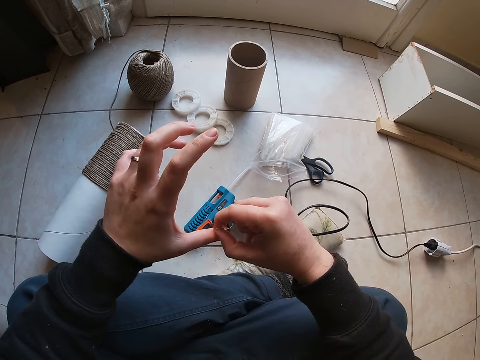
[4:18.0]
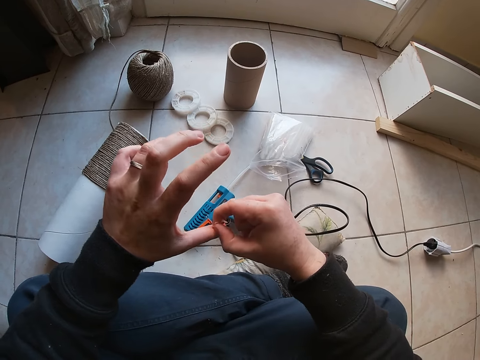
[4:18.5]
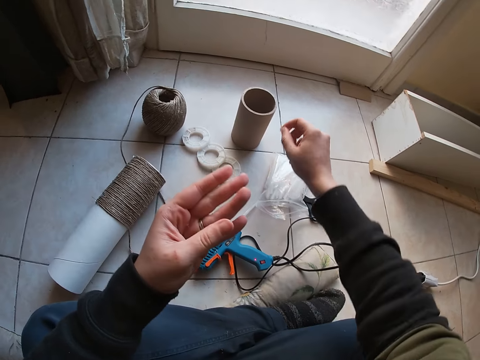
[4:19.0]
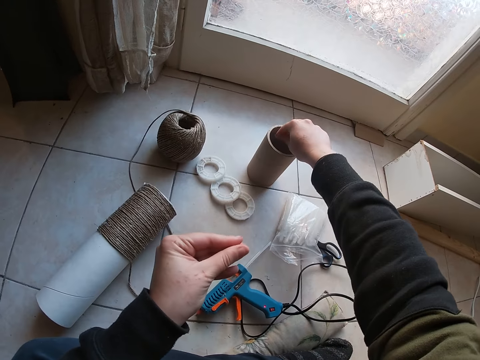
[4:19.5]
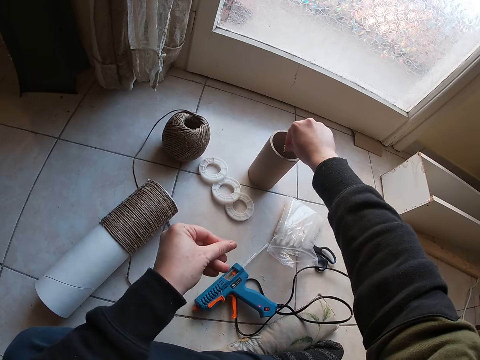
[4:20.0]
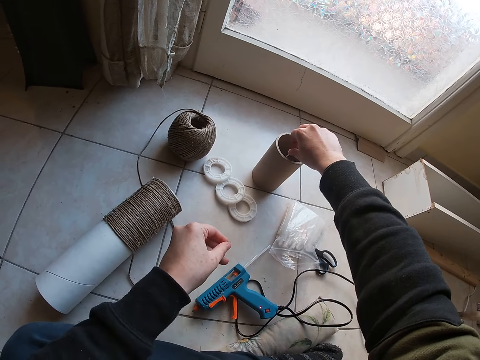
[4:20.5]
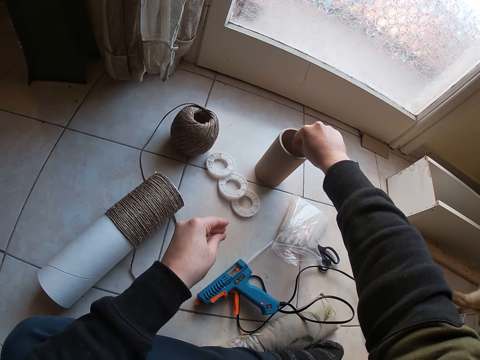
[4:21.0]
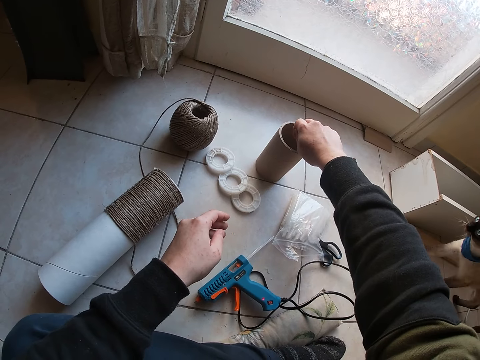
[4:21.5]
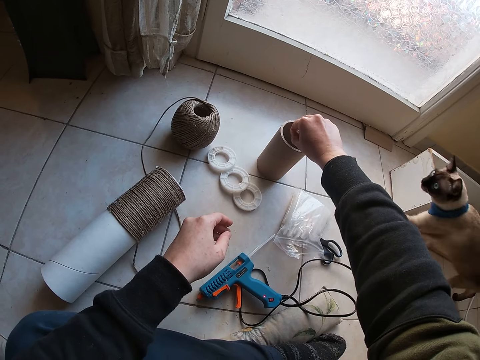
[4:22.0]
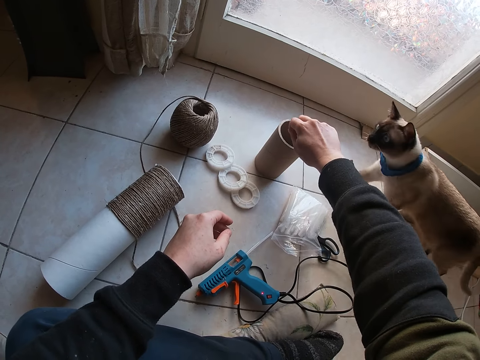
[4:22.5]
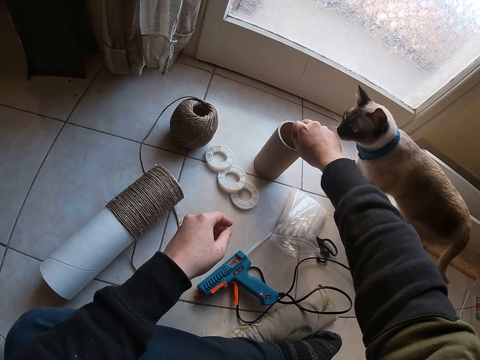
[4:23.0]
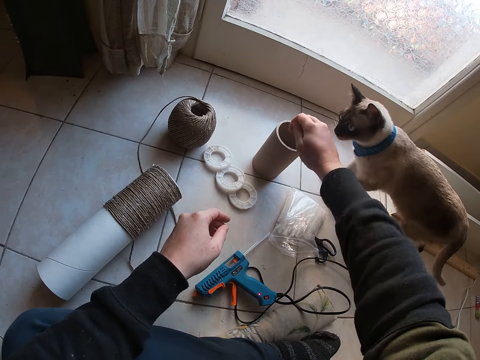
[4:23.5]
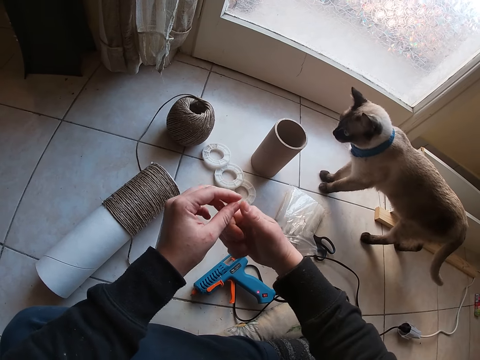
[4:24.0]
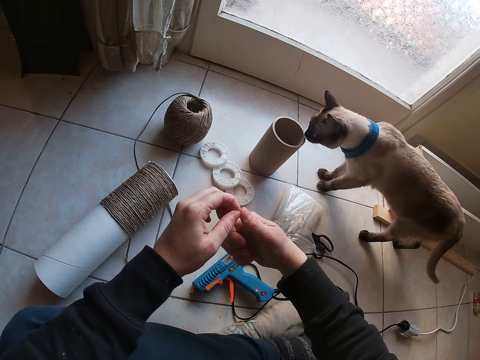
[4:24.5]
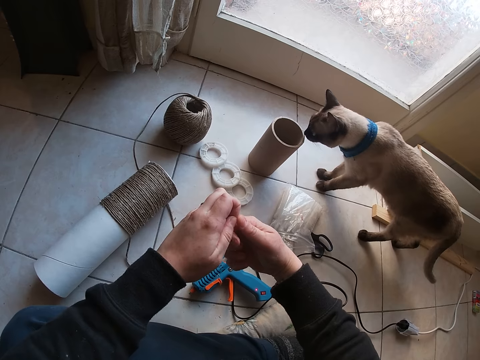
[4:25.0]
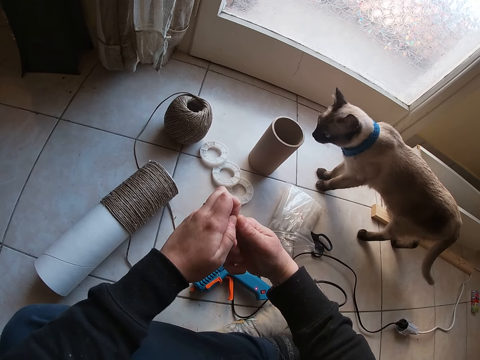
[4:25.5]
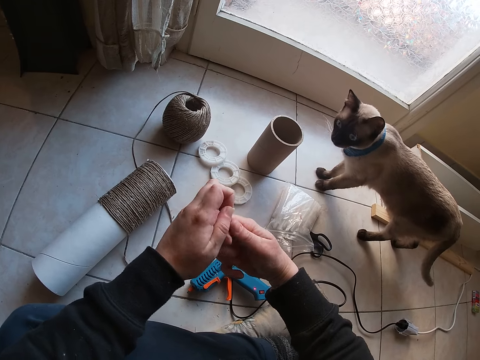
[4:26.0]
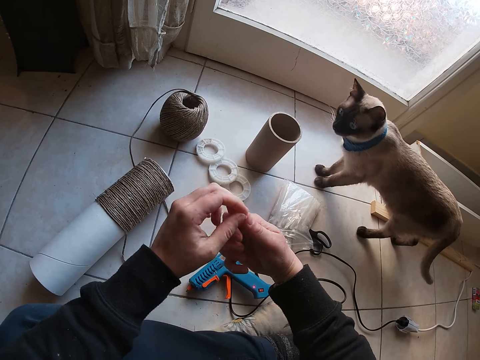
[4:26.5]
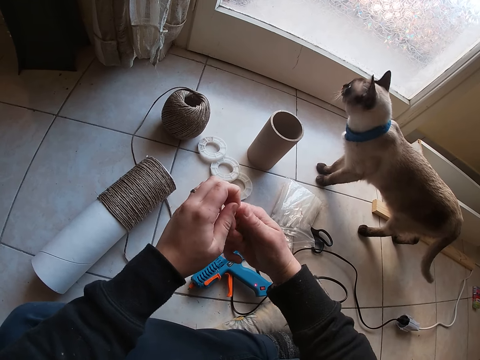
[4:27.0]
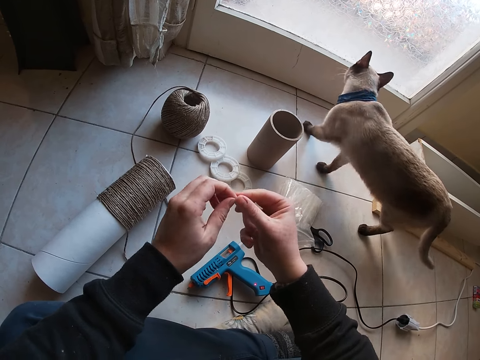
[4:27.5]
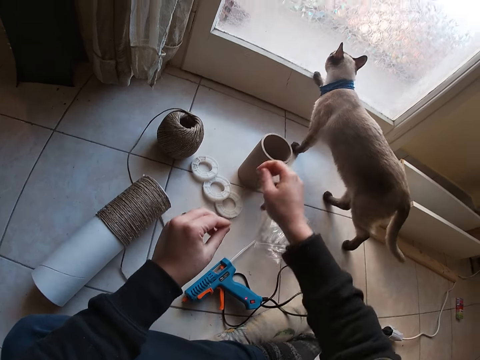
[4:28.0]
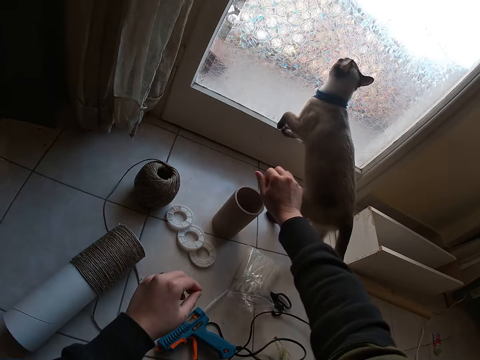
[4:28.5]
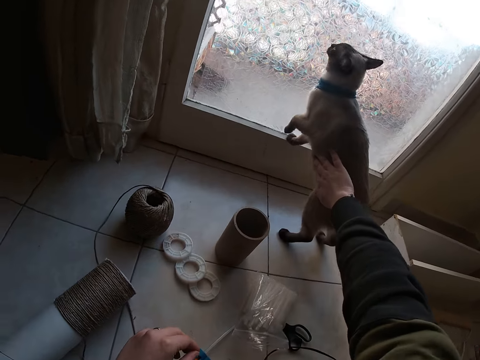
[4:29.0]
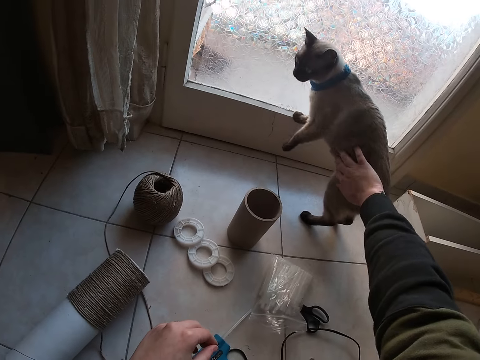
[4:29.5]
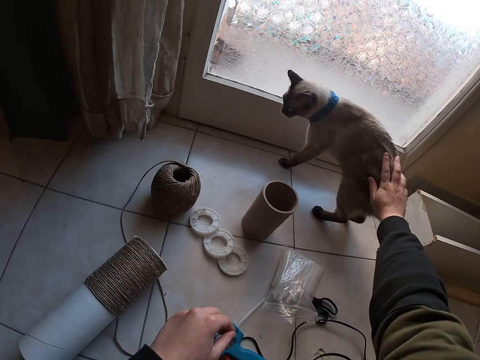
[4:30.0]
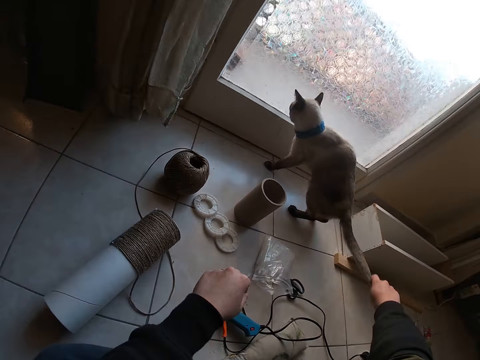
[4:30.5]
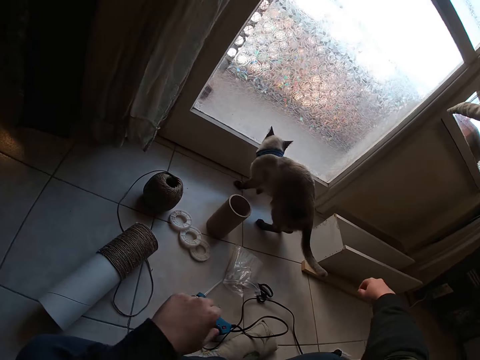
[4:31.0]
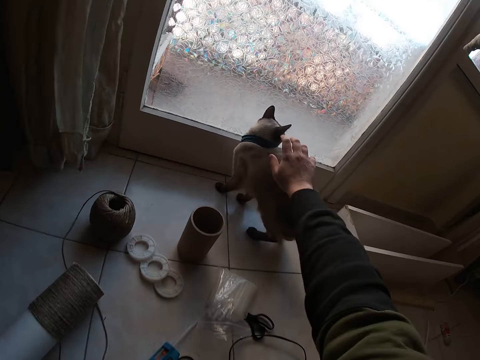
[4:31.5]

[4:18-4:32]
The camera wearer puts the pieces of glue in the brown container or cylindrical box. He removes the glue from the fingers. He places the glue in the cylindrical box. He touches a cat with his right hand.

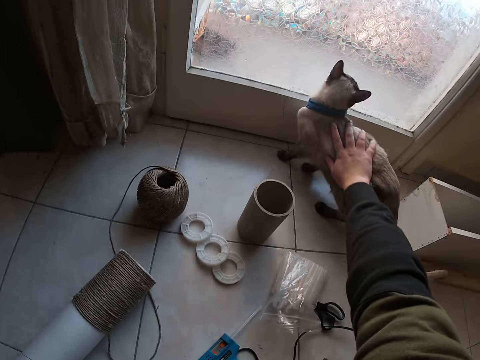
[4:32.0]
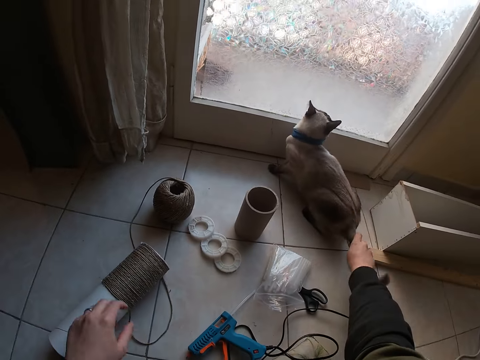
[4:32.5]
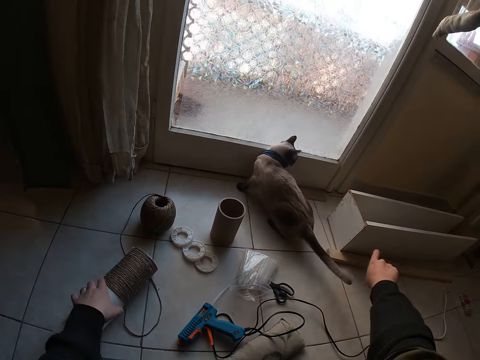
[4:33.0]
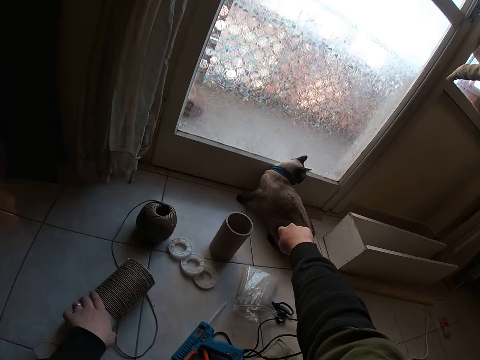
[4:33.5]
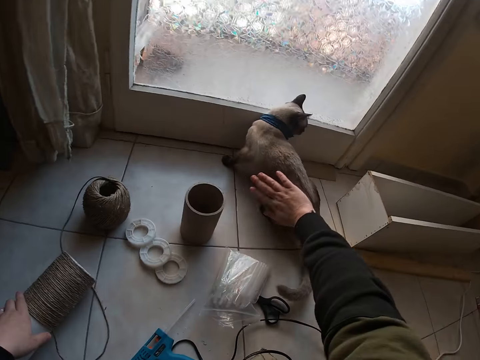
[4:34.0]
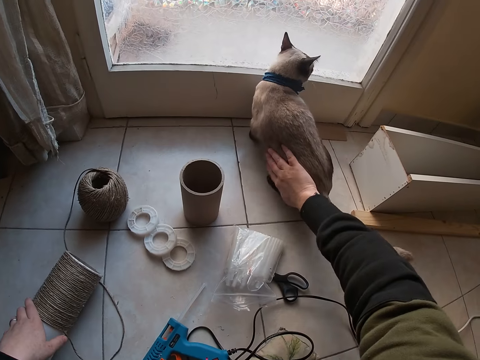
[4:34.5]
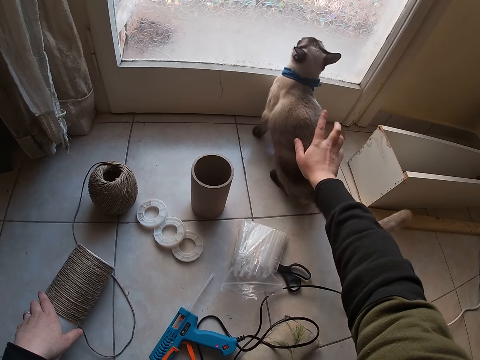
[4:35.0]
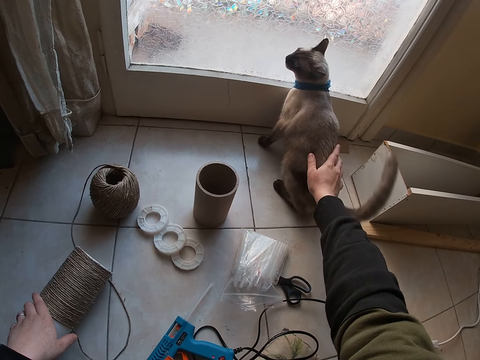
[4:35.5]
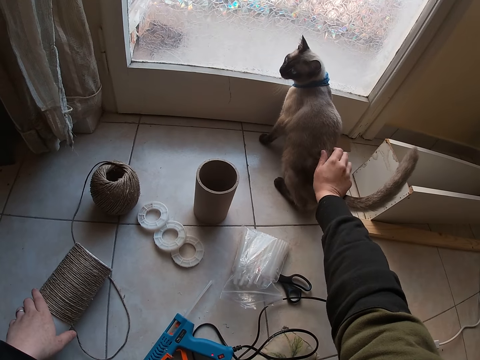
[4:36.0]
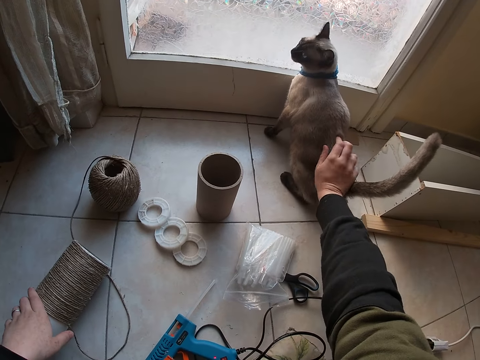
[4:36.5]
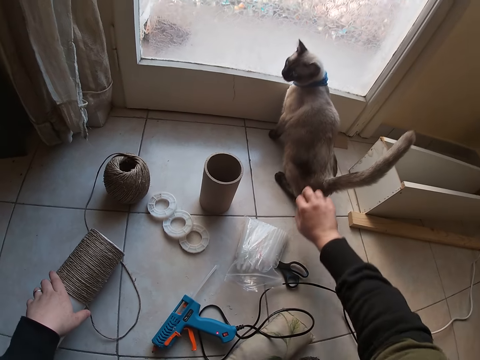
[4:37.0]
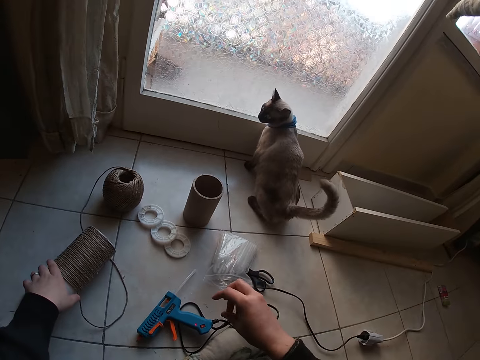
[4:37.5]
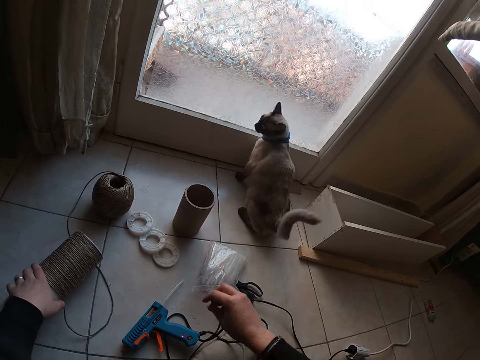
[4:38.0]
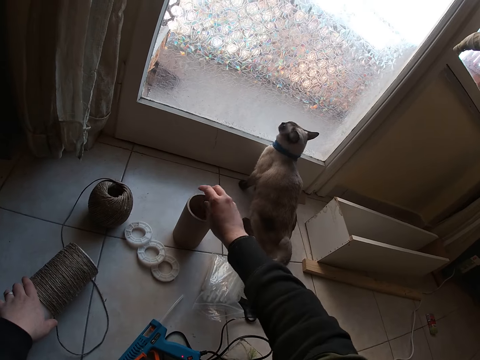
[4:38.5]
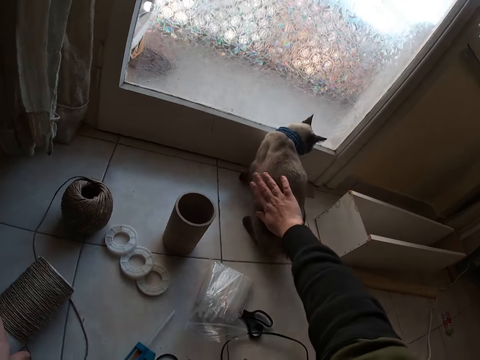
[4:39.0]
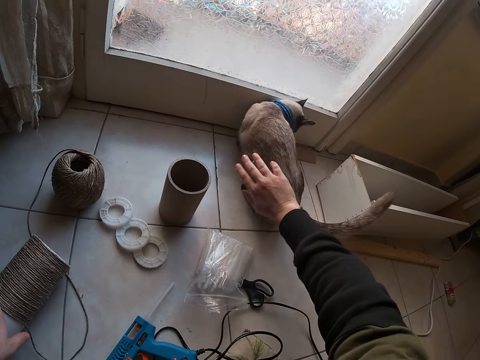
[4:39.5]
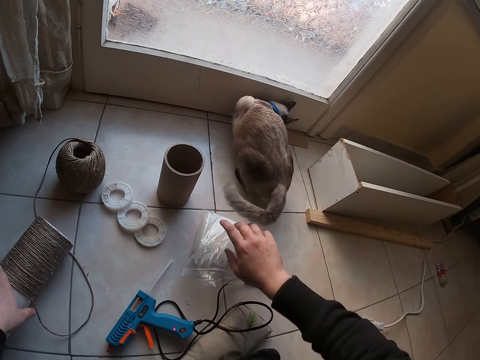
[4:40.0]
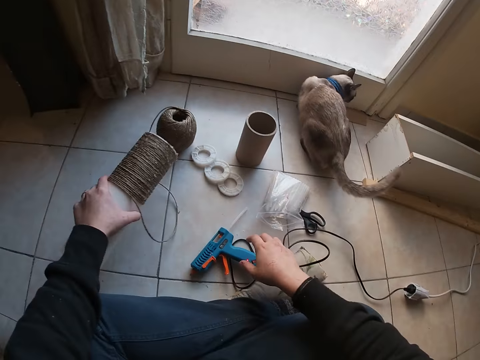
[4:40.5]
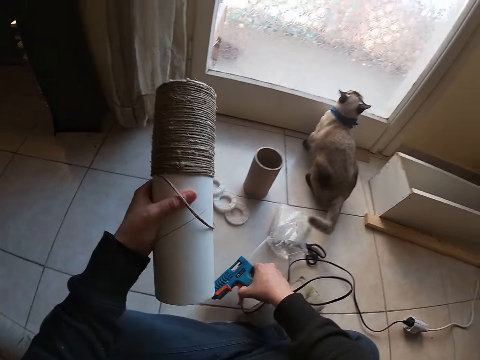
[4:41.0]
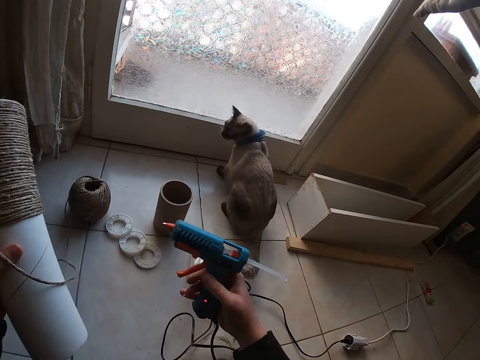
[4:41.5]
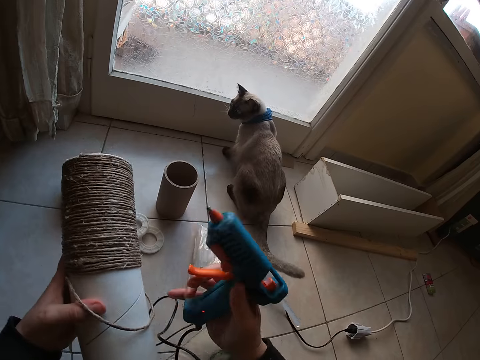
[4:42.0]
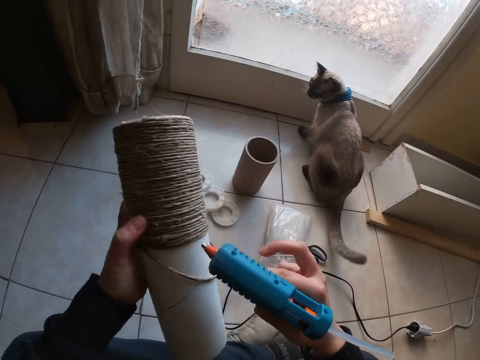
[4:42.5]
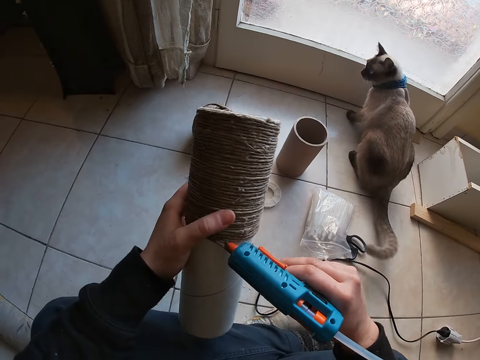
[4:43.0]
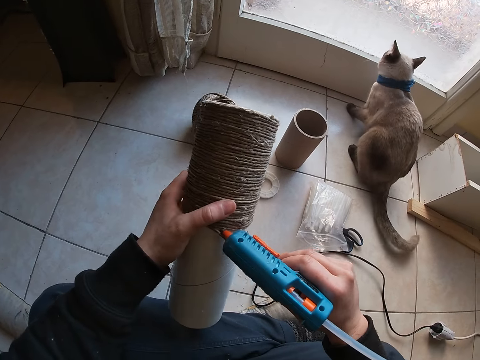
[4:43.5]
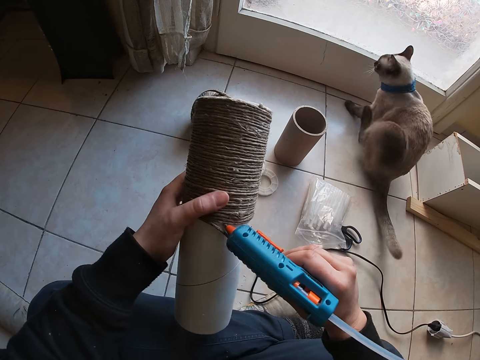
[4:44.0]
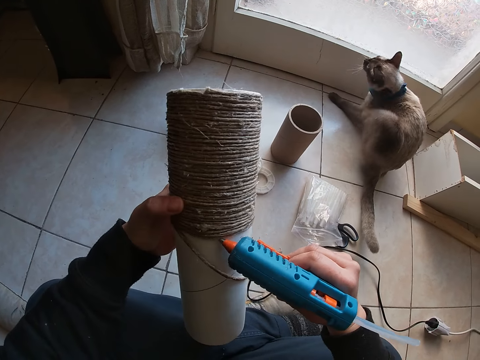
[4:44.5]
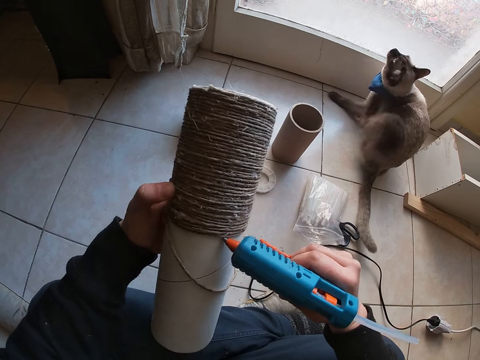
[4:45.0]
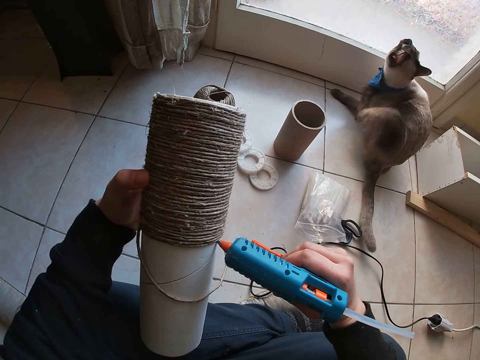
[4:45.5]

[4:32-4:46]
The camera wearer touches the round container with his right hand. He places the glue in the cylindrical box. He touches the cat. He carries the round container from the floor with his left hand. He carries the glue gun with his right hand from the ground. He puts glue round the container.
